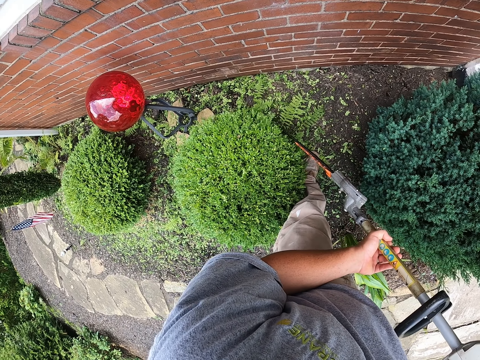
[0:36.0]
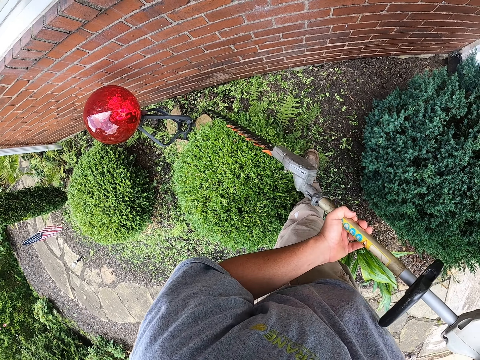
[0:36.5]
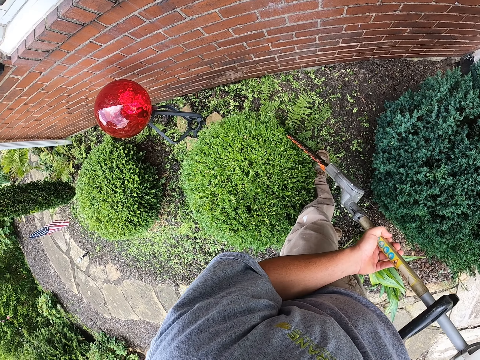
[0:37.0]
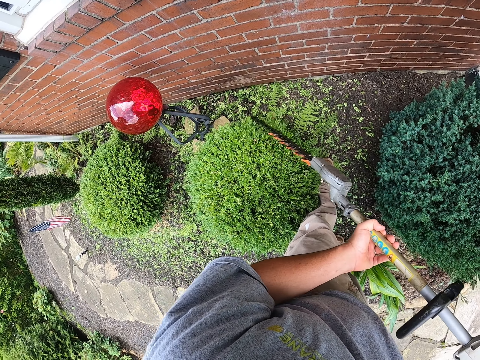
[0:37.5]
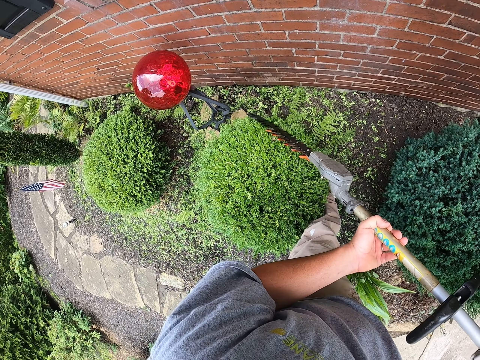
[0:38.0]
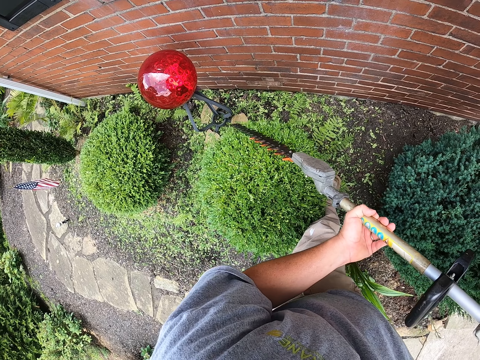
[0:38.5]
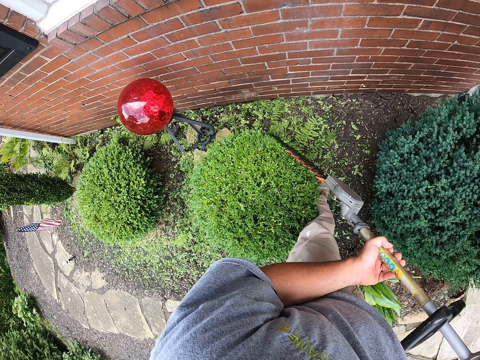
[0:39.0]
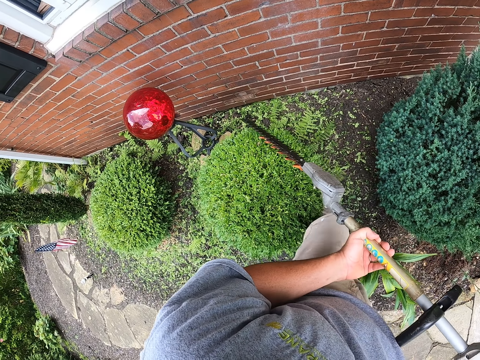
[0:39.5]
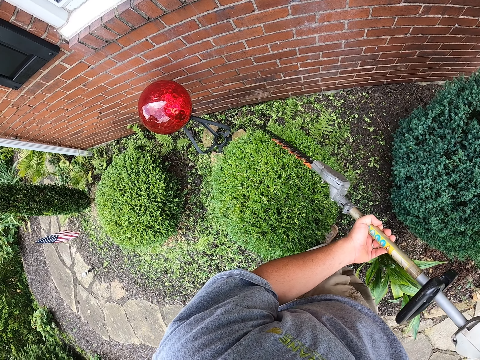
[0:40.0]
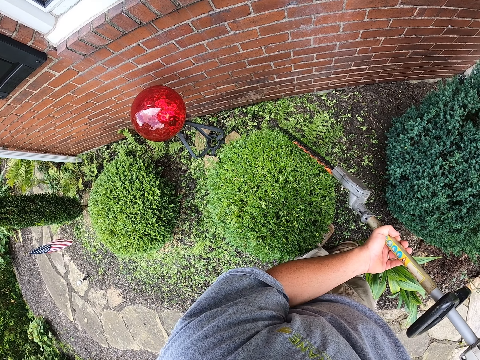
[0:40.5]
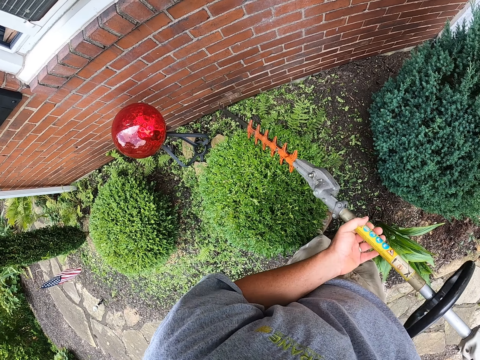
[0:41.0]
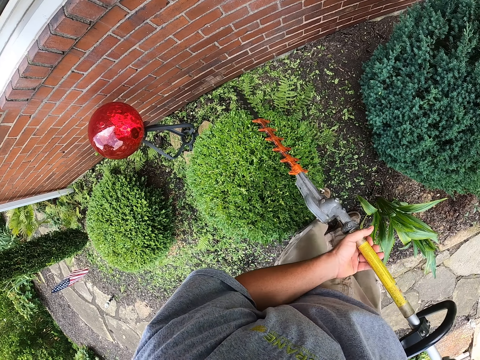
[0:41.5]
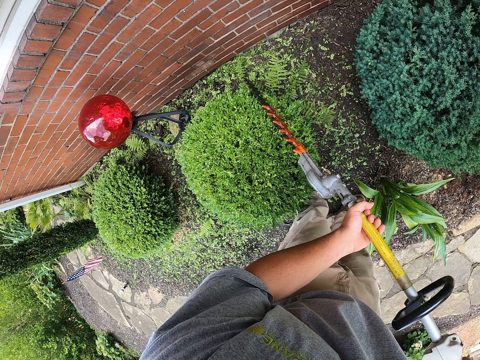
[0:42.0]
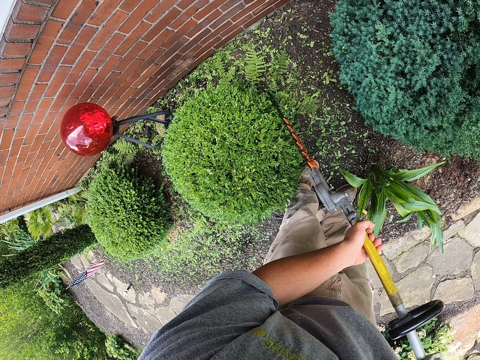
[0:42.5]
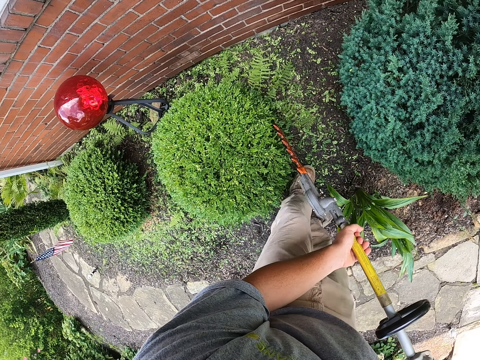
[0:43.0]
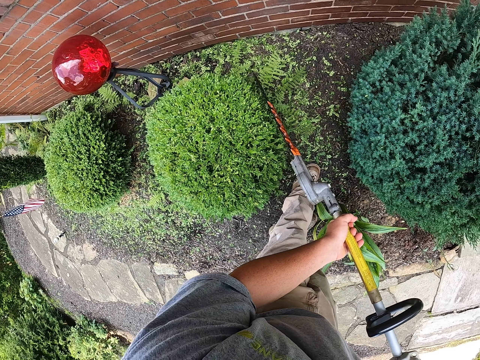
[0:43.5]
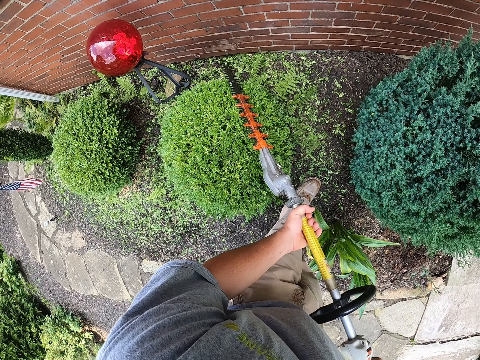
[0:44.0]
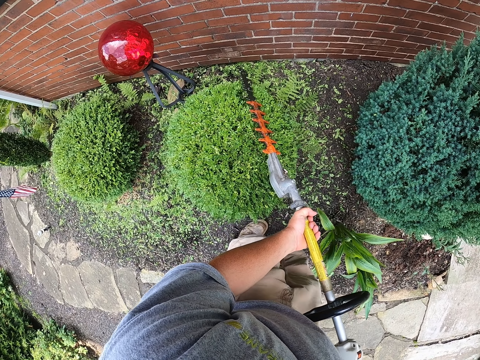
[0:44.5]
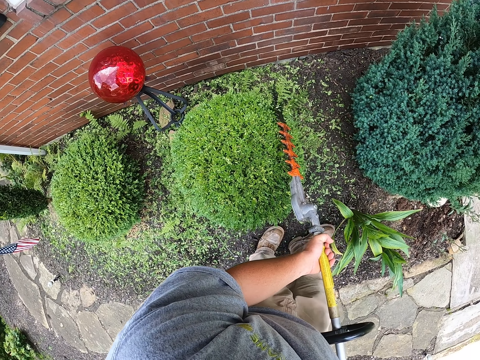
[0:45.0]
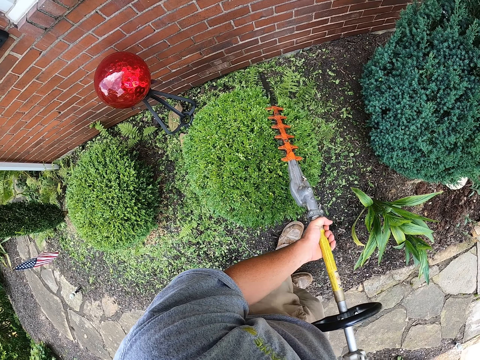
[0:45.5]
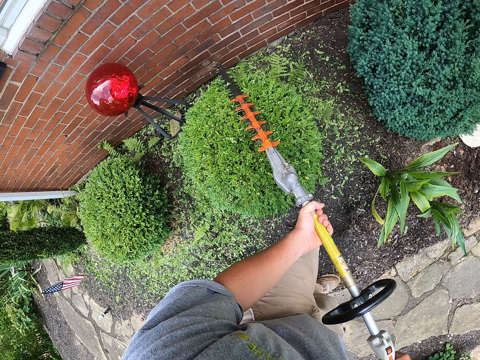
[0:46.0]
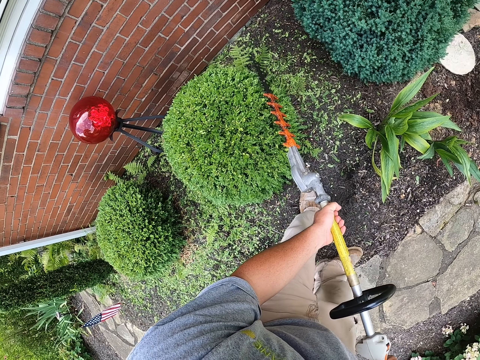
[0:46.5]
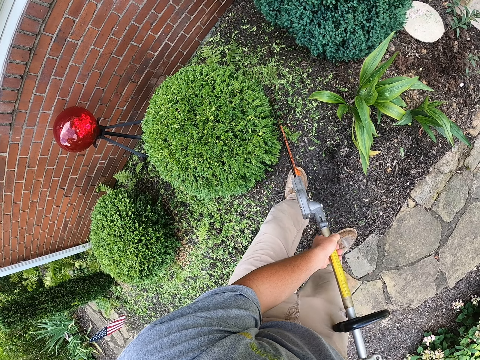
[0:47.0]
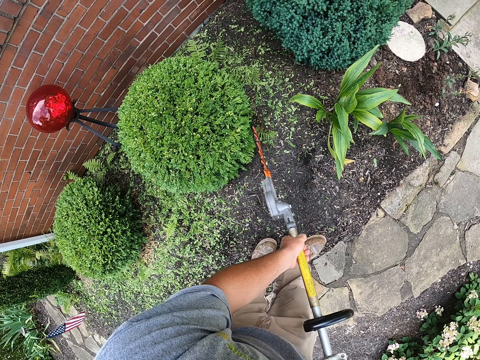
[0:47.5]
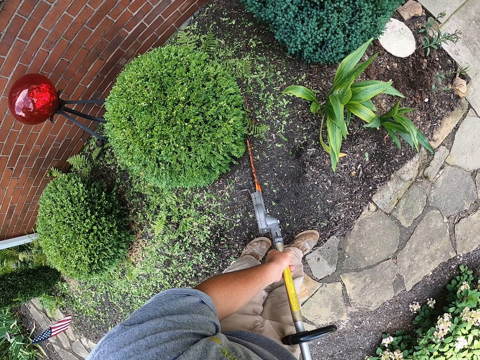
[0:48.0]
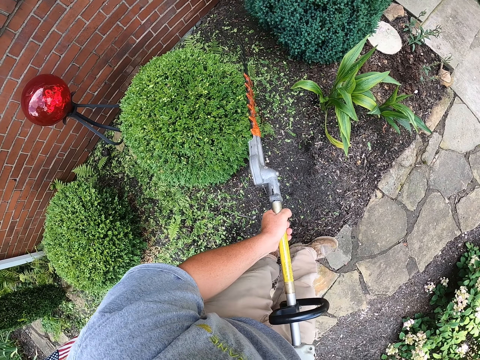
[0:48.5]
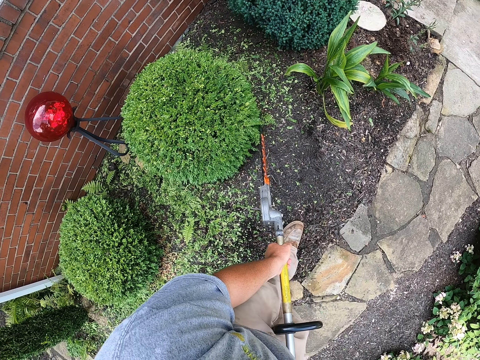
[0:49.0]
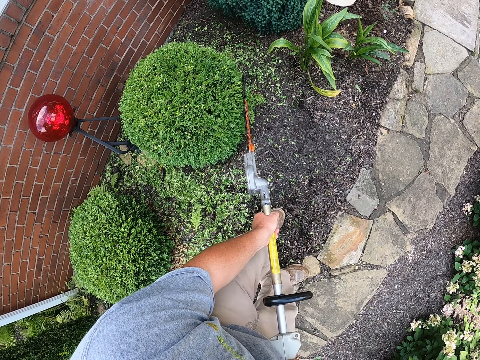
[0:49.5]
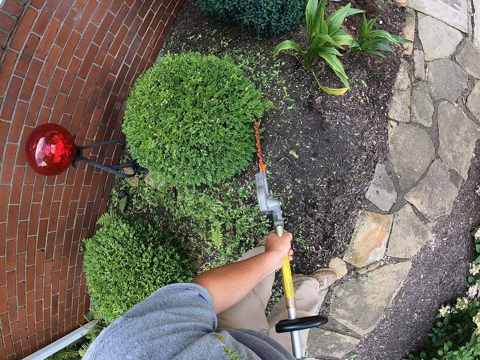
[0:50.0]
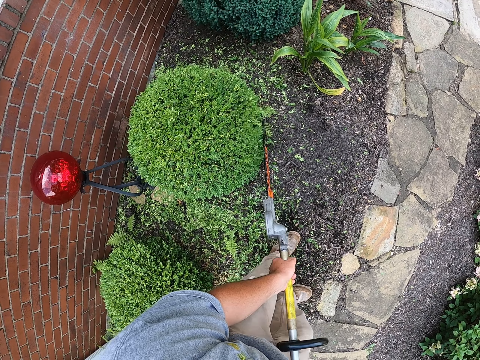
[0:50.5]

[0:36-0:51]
The camera wearer walks while trimming the grass. They trim the grass and move the hedge trimmer.

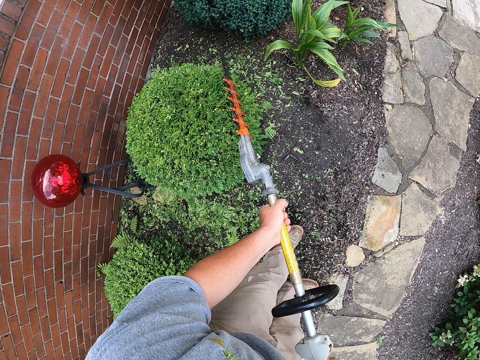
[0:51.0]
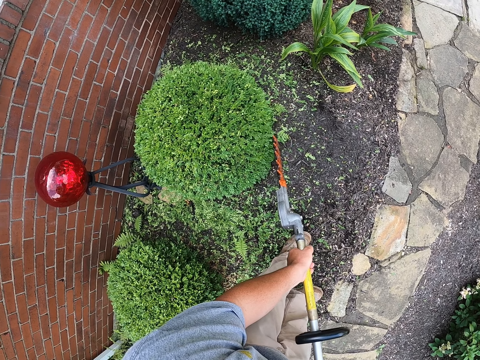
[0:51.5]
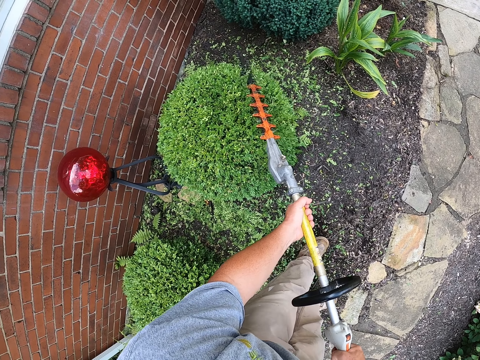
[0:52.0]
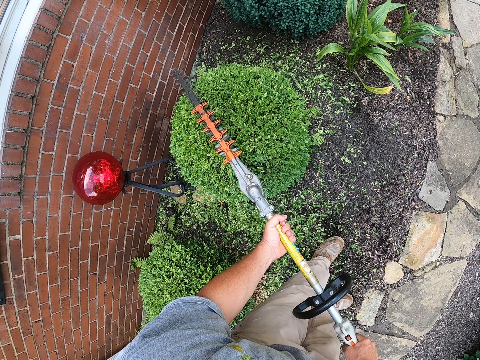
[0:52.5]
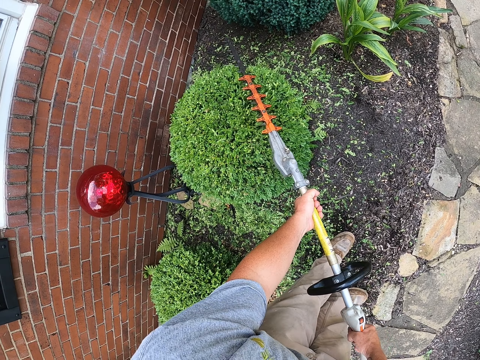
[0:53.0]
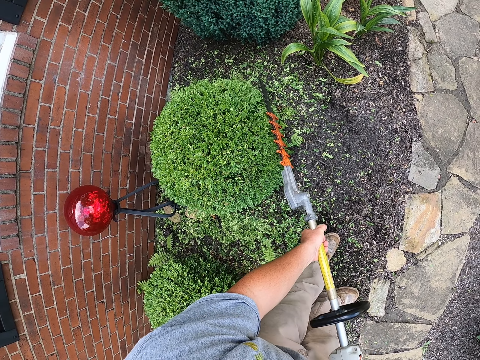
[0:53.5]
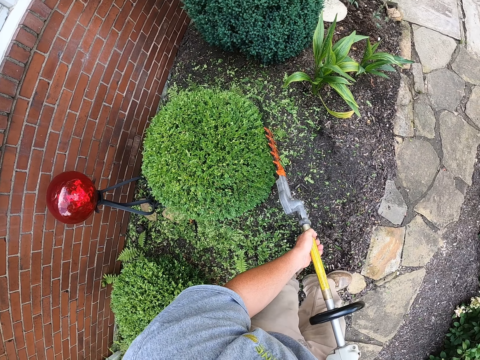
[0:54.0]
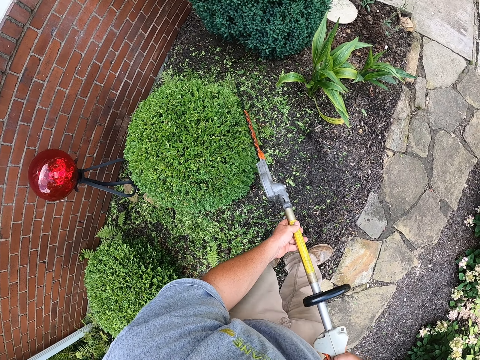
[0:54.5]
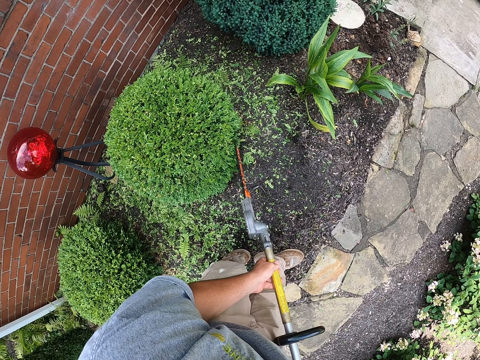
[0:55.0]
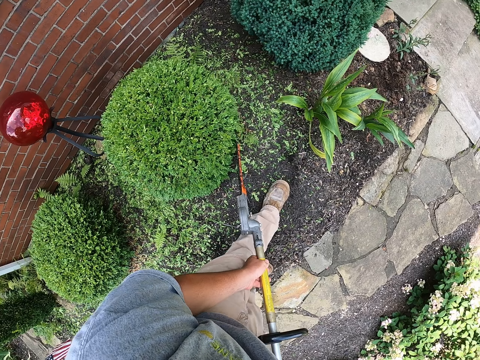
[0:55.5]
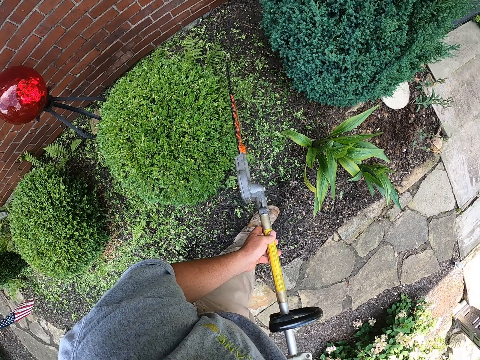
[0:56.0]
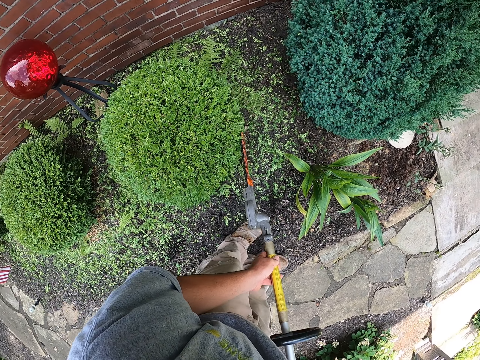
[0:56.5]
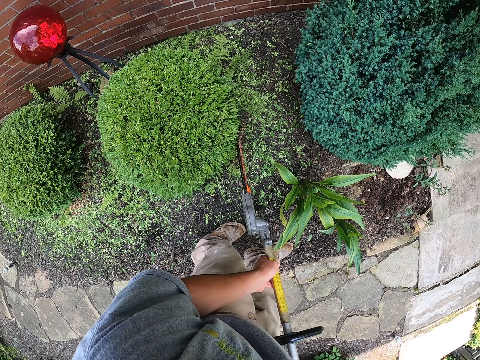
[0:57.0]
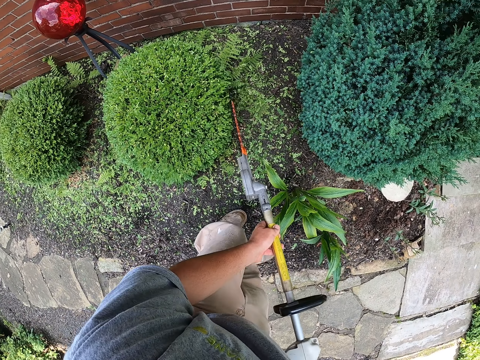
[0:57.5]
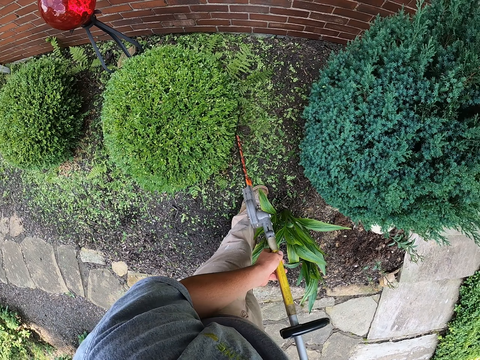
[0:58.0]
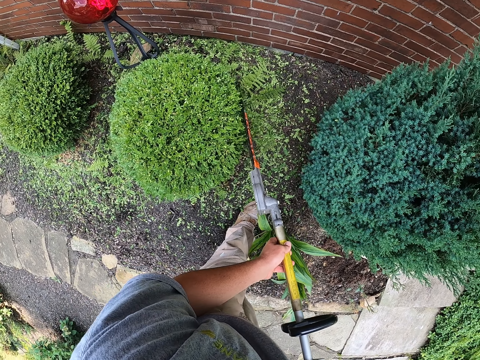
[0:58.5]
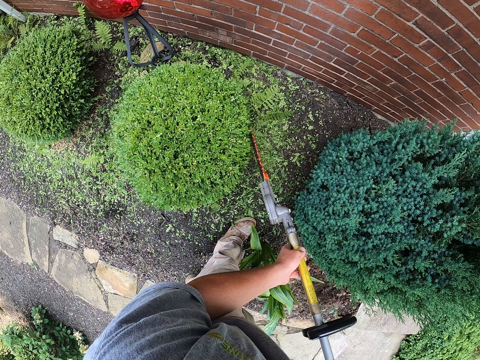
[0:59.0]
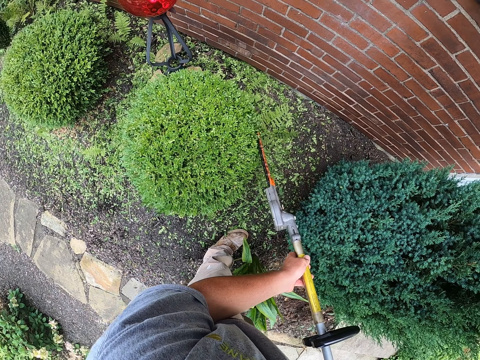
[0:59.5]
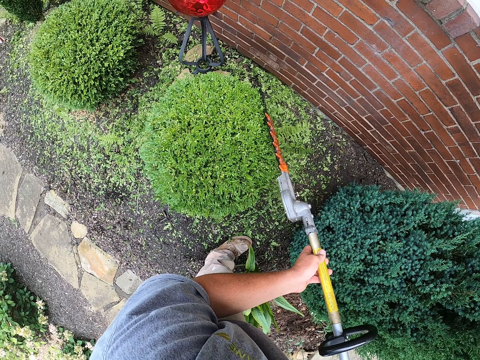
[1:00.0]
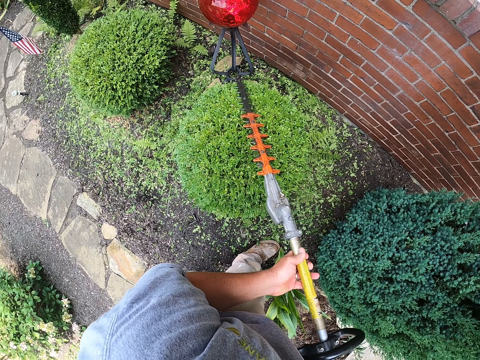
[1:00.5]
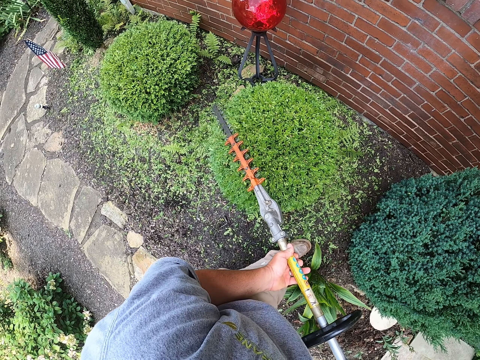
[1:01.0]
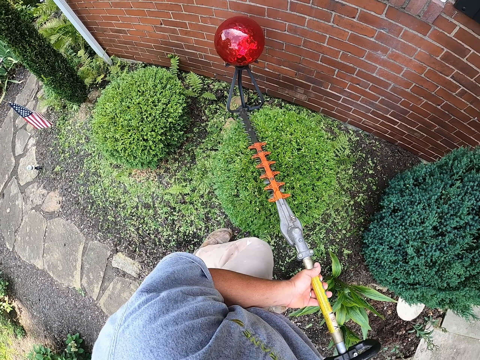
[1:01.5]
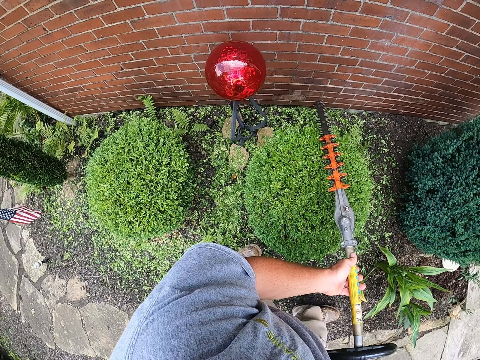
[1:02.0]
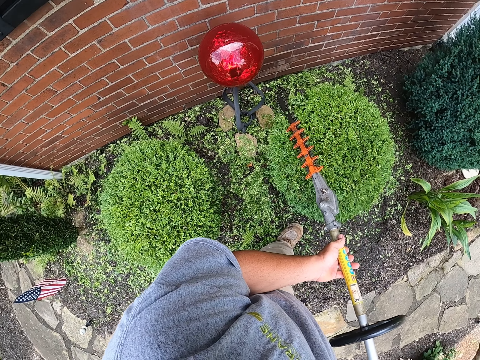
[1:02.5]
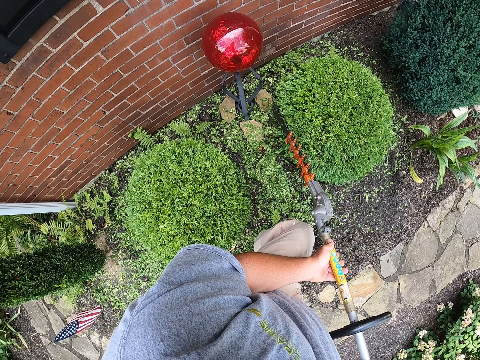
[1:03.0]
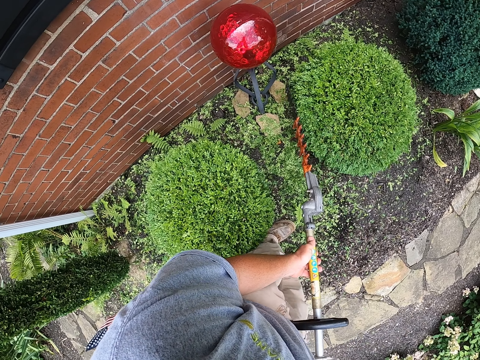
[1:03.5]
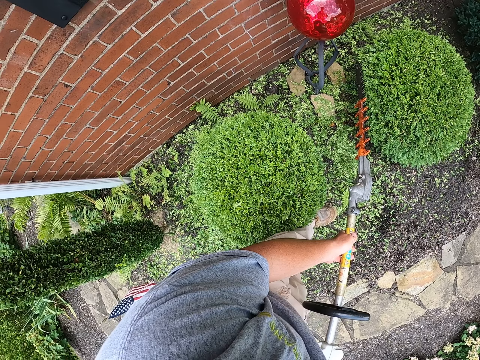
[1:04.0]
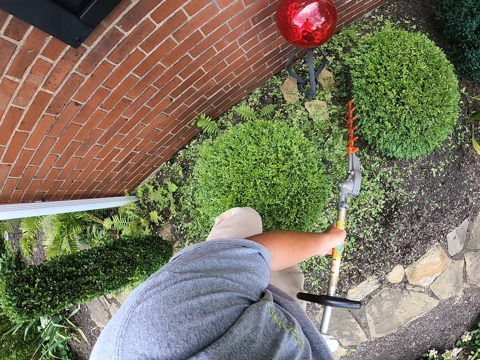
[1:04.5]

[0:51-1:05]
The camera wearer trims the grass.
